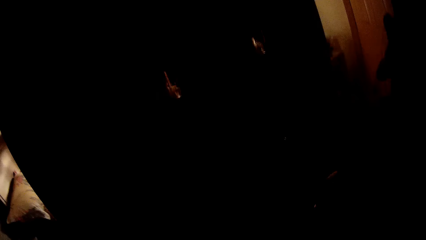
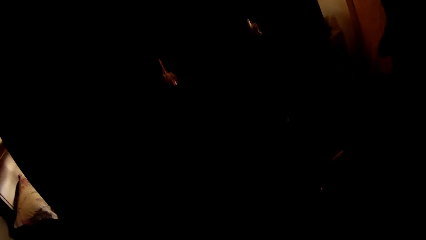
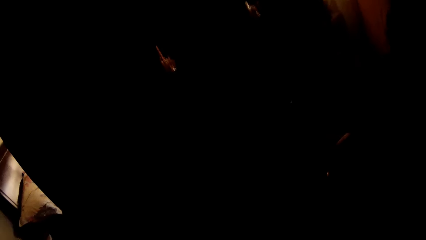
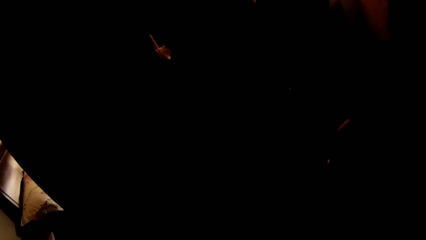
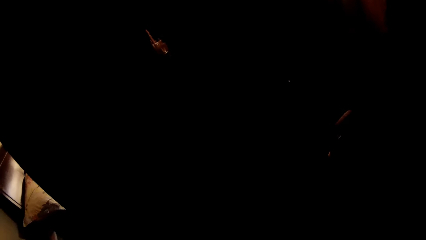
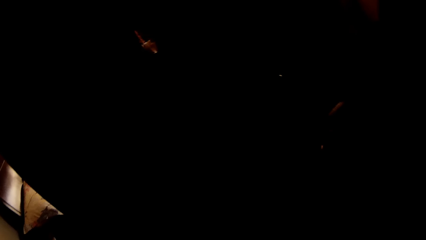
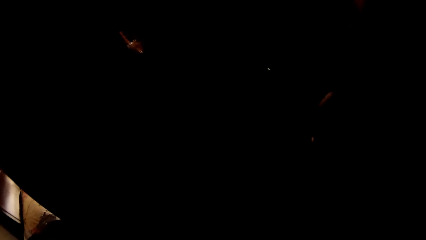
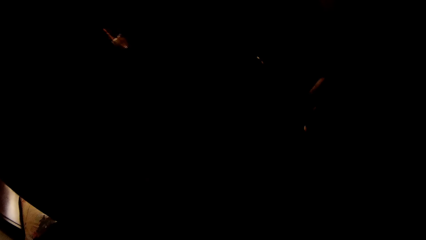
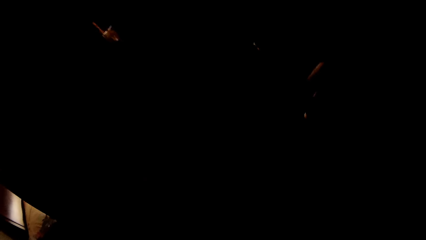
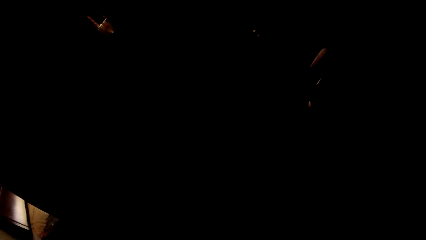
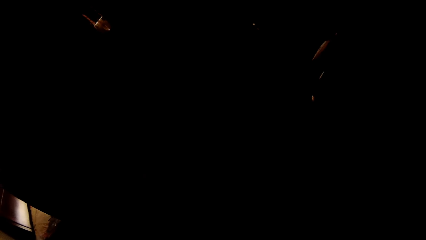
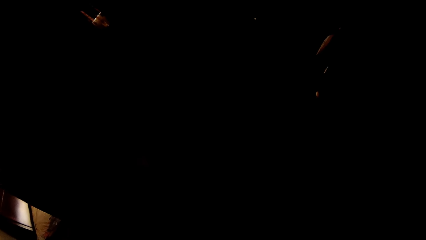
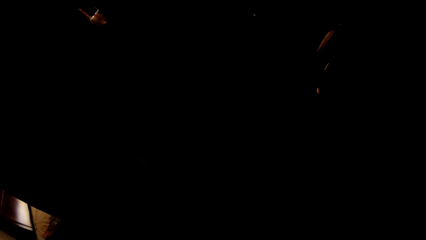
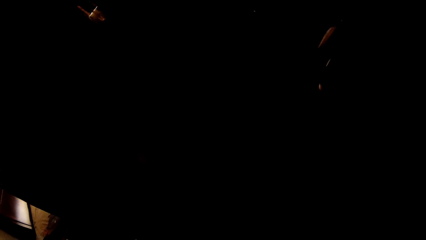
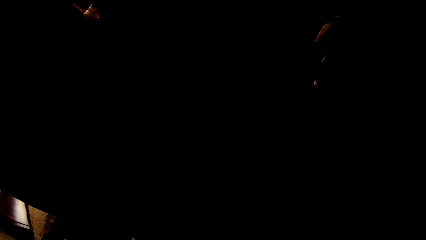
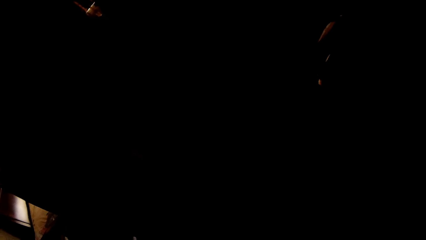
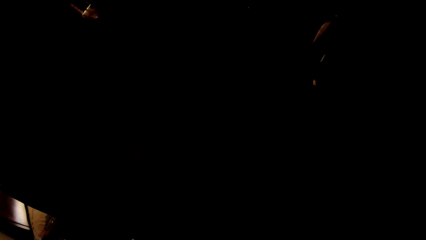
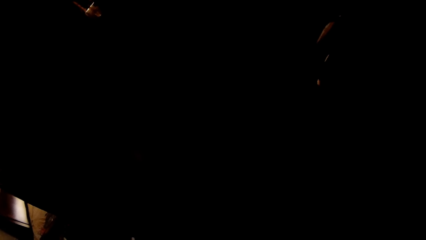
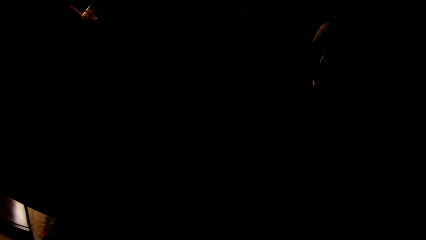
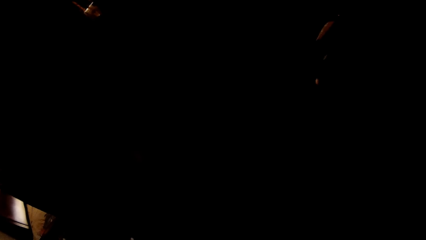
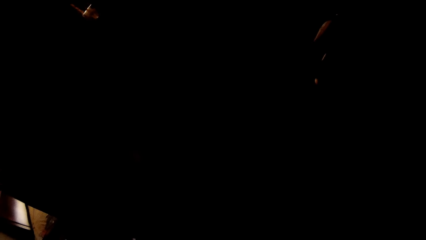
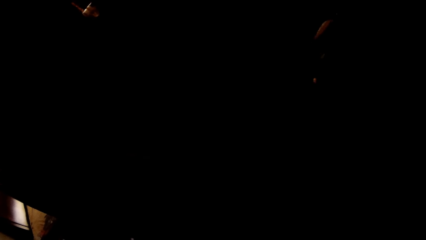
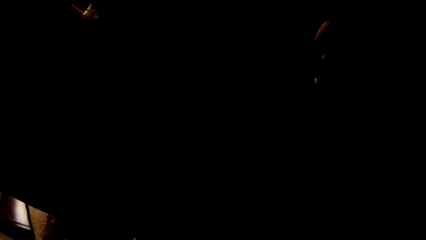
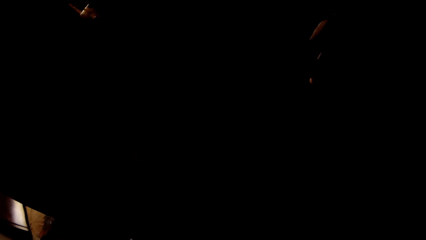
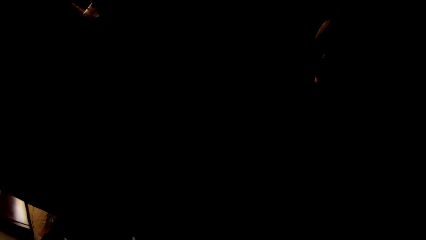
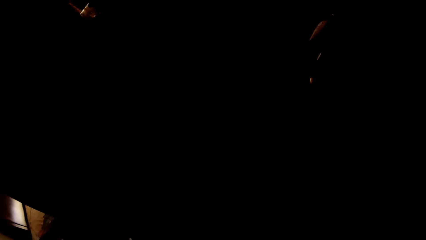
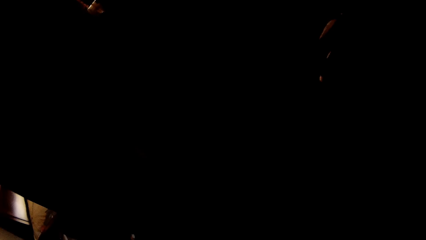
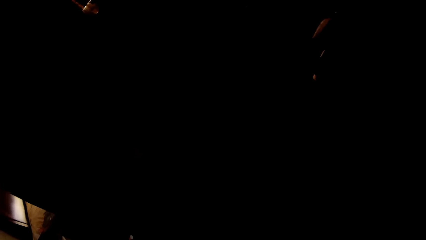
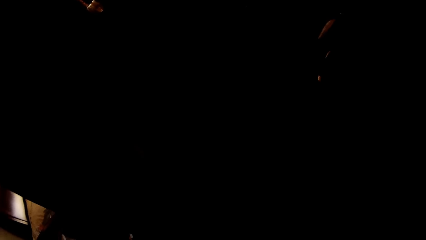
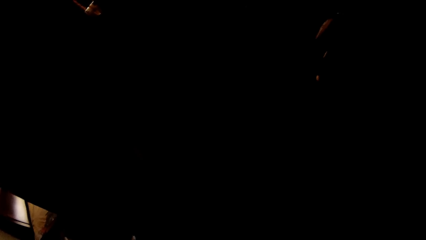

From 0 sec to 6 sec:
The camera wearer brushes teeth.

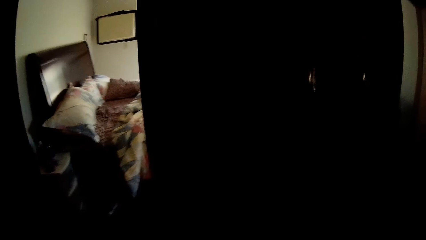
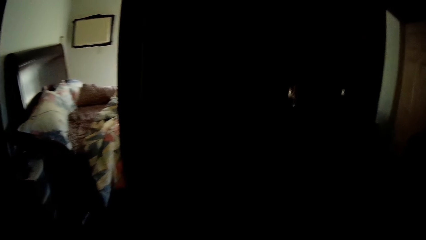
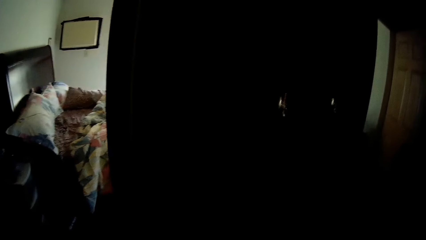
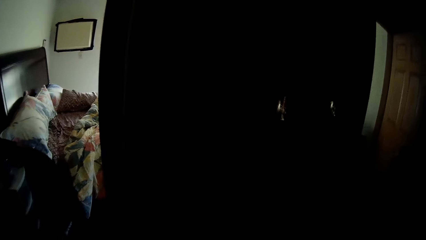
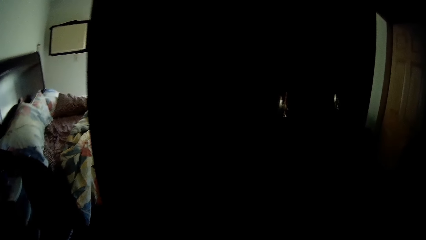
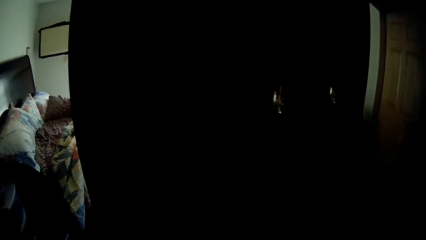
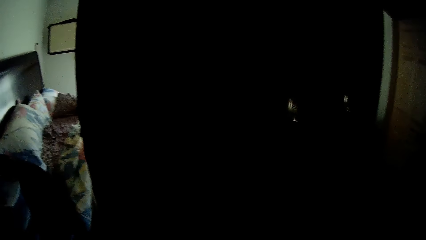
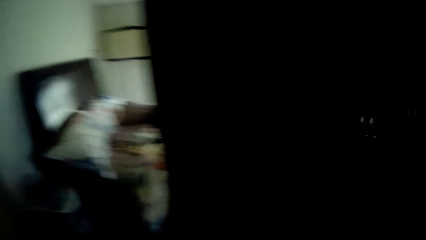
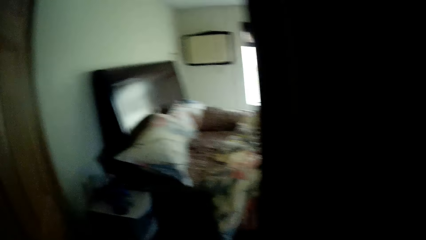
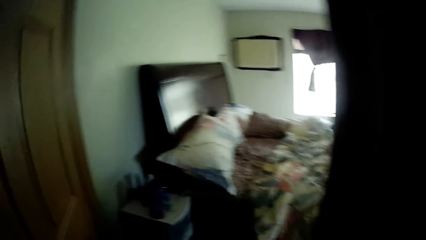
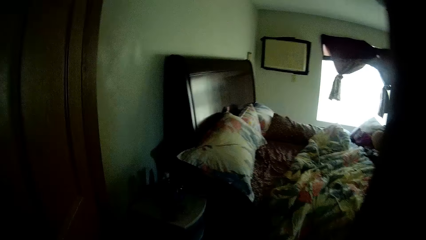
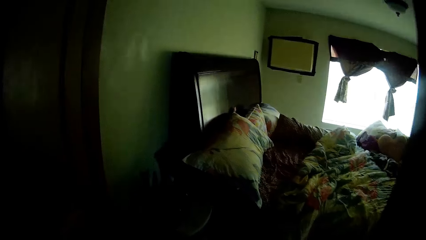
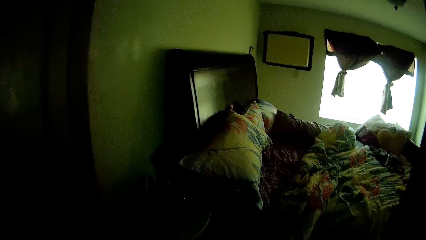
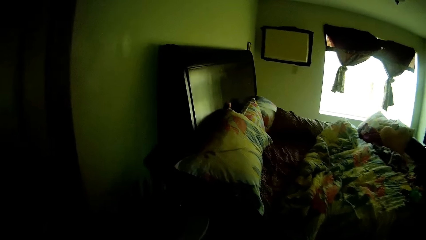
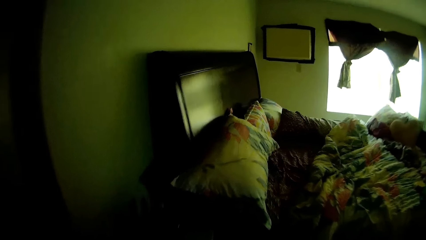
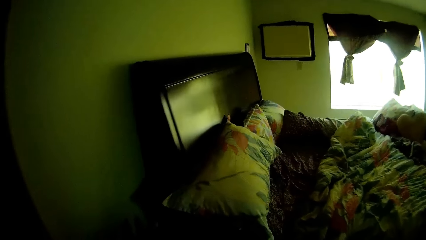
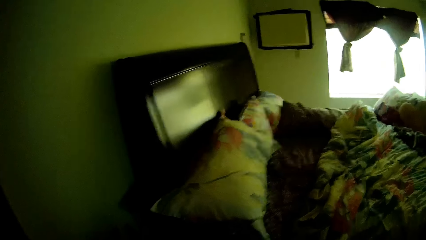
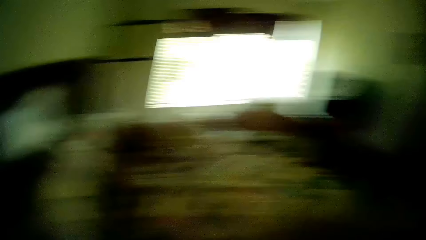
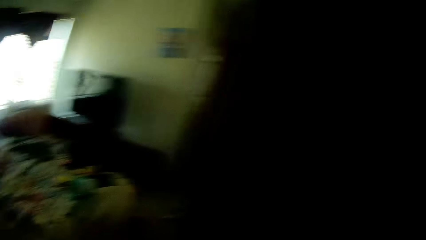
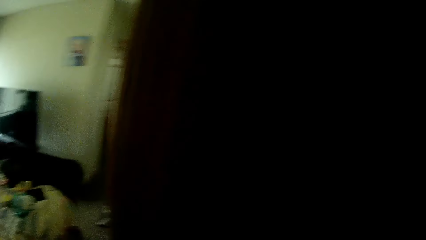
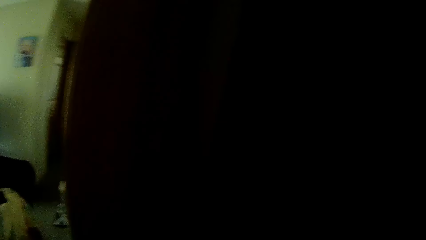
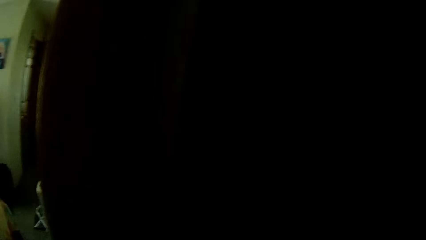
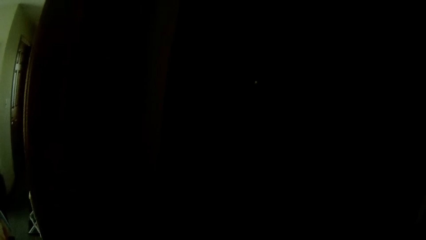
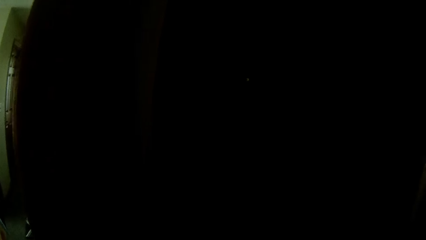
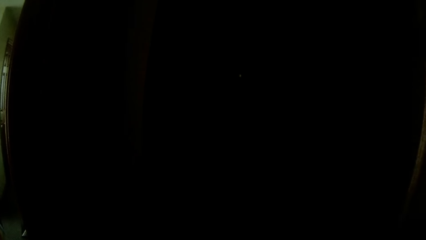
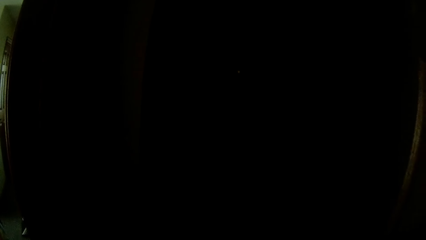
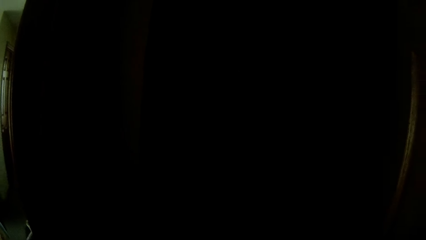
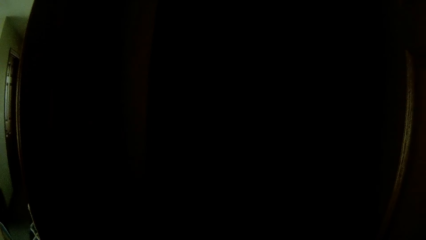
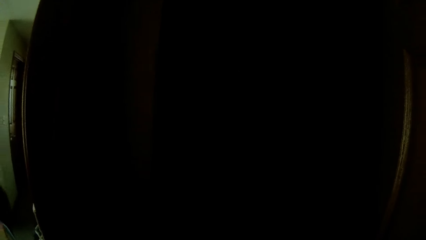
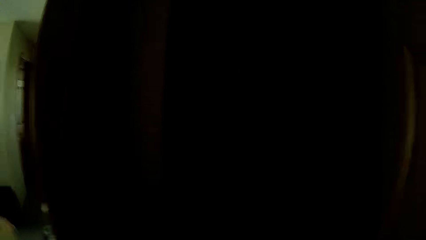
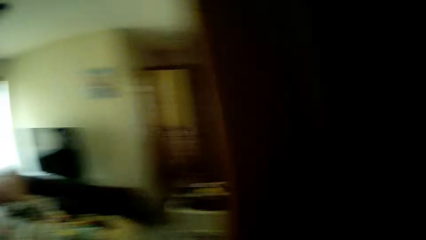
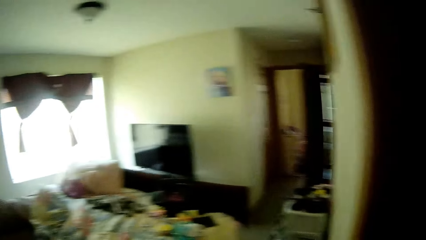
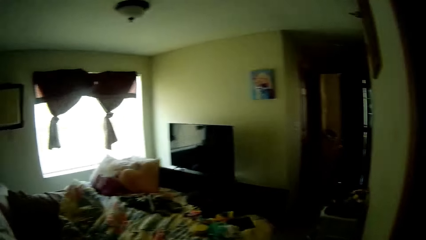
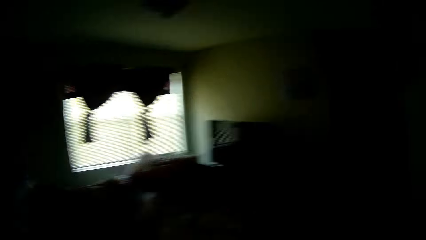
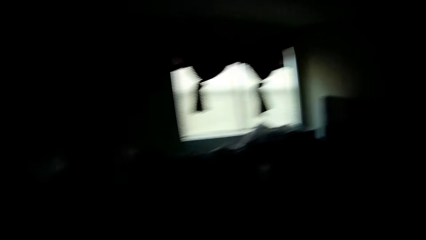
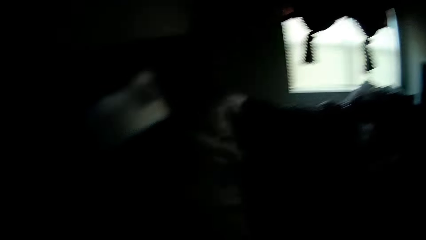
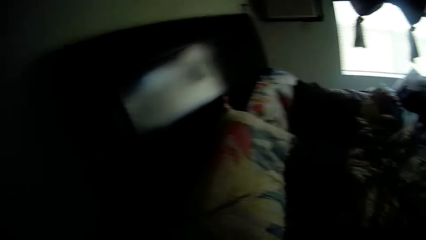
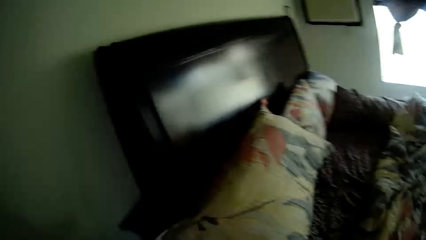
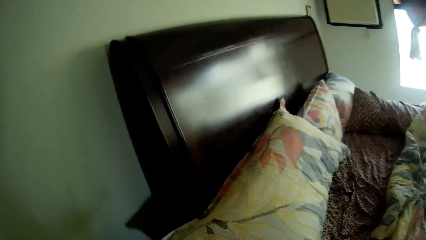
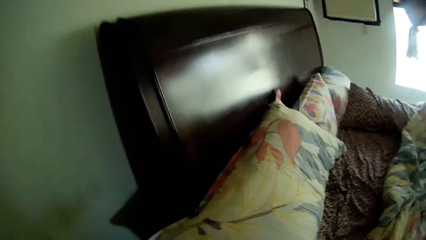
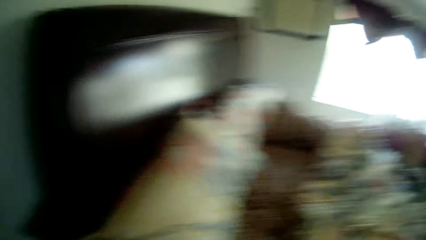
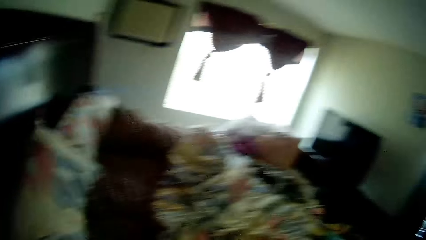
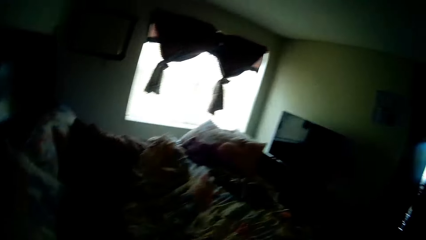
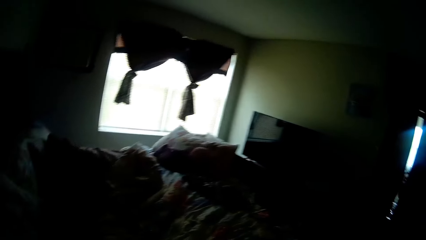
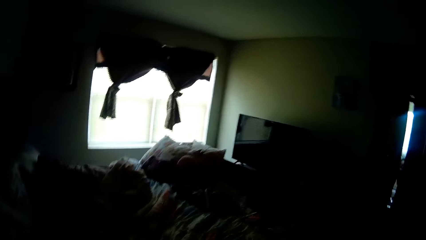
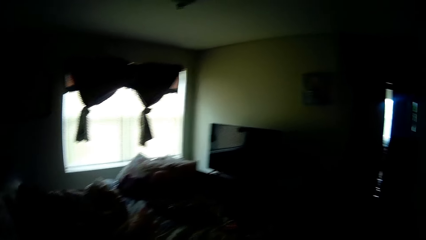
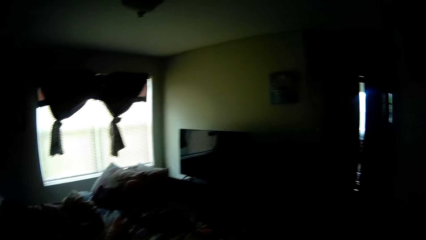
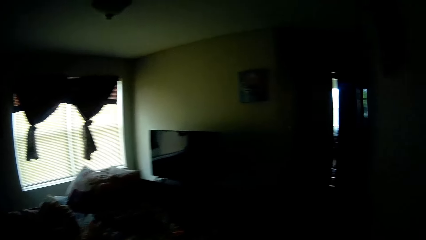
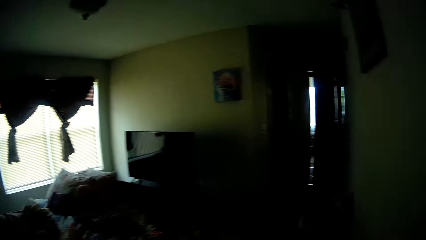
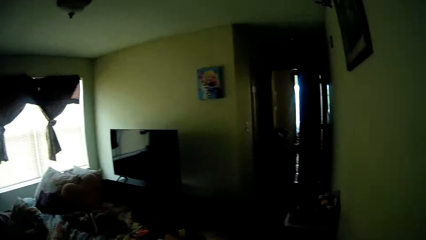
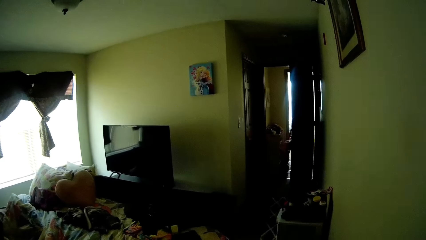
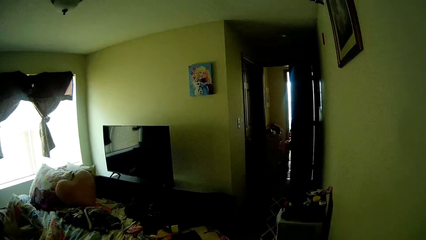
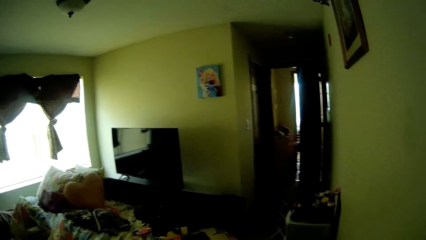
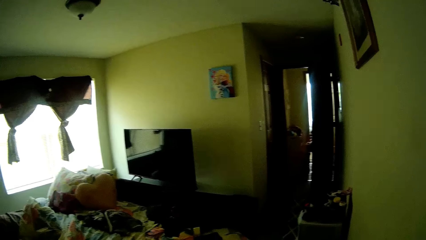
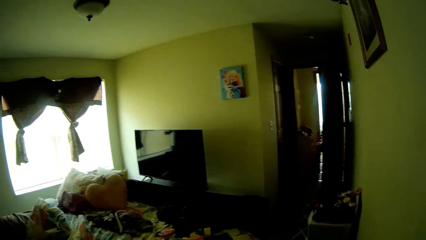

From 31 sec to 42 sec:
The camera wearer enters a bedroom. They walk to a room. They talk to a child.
